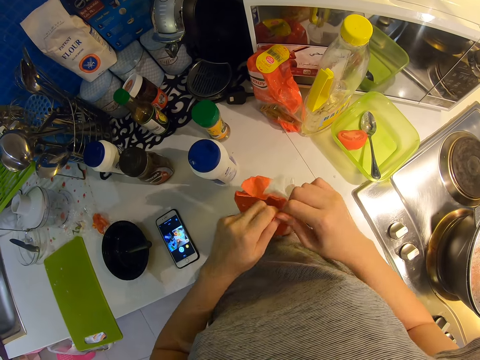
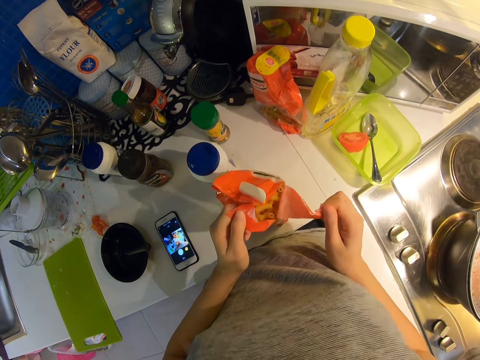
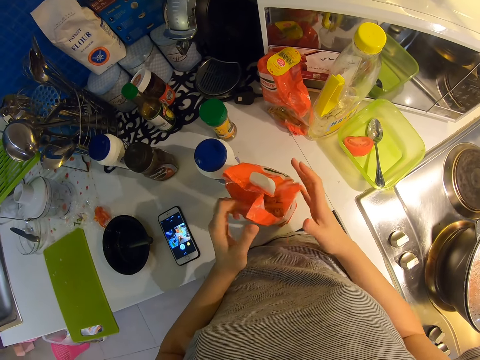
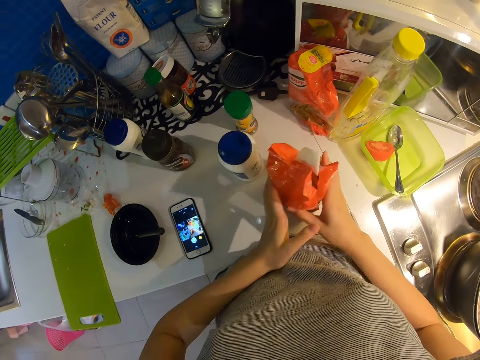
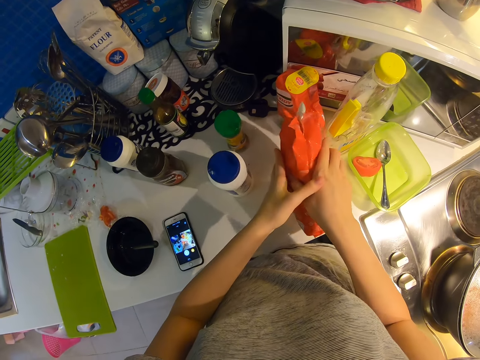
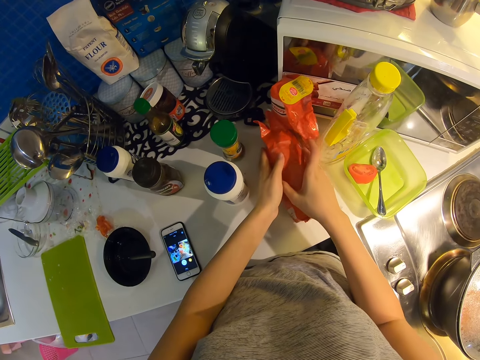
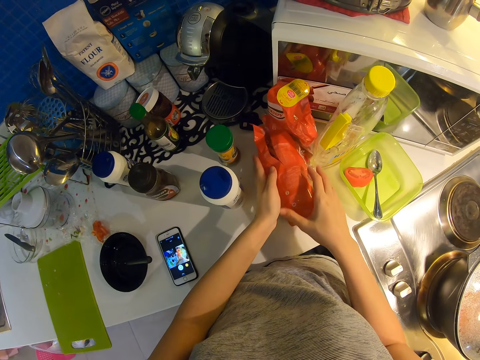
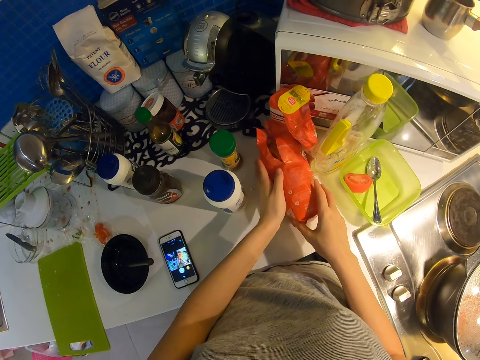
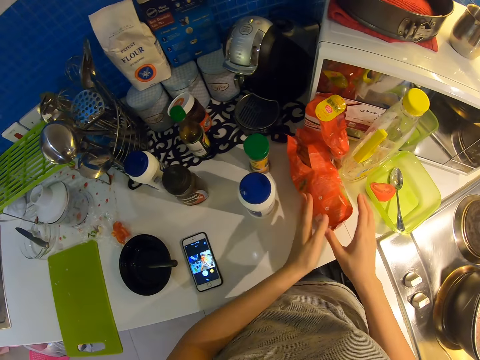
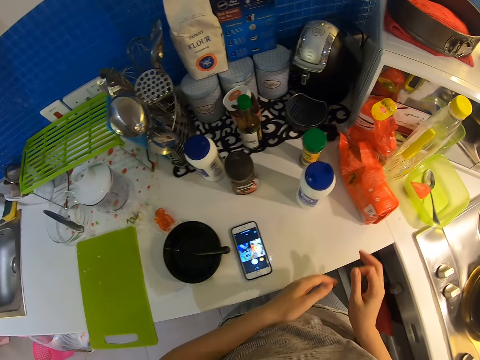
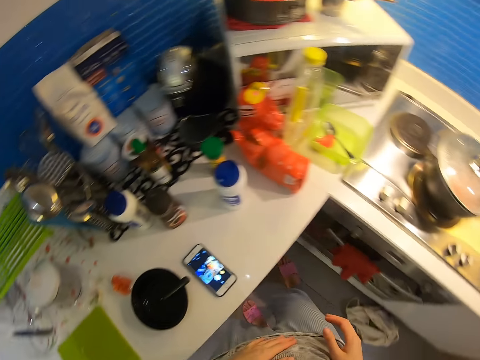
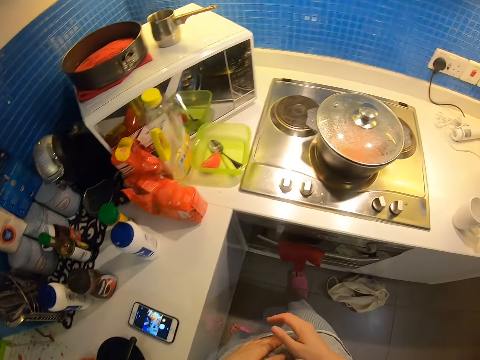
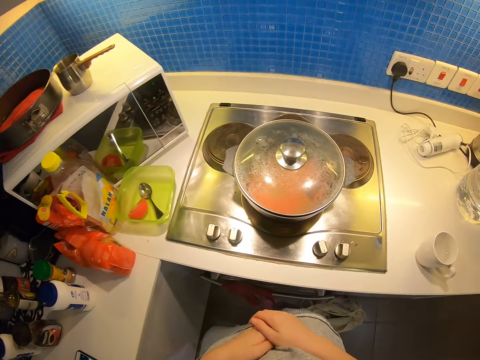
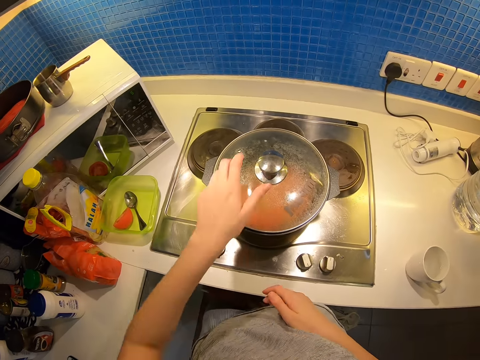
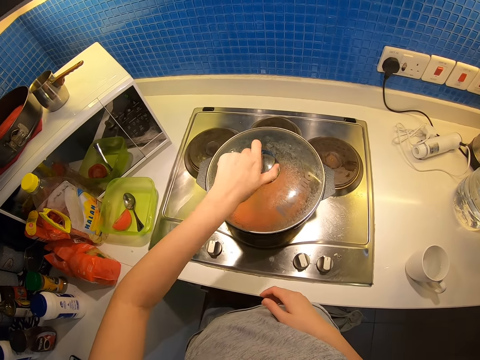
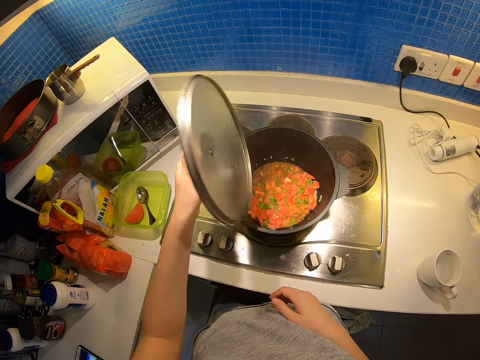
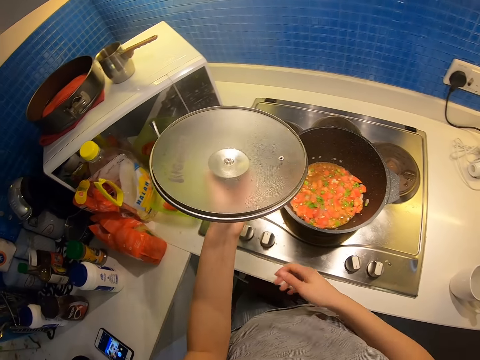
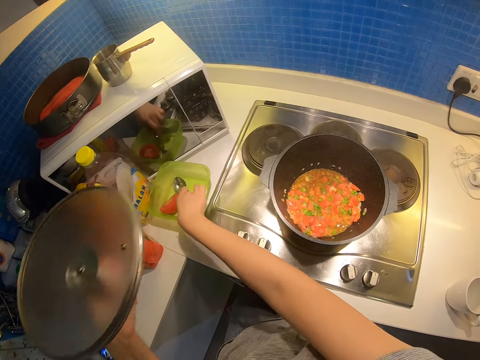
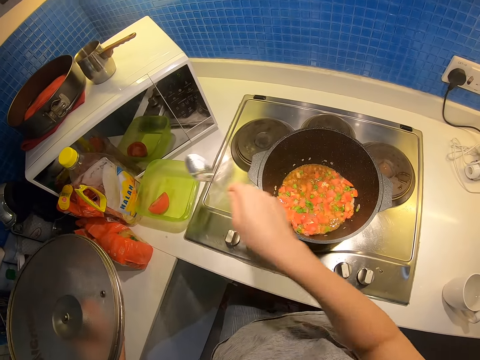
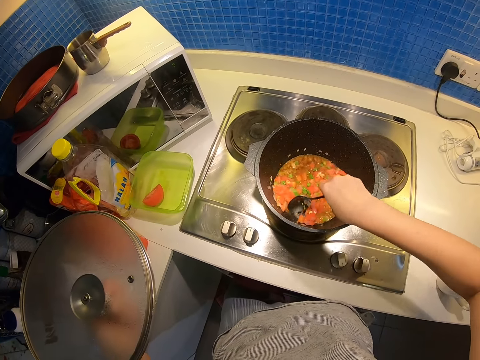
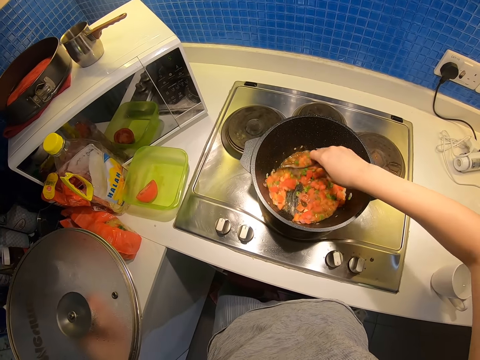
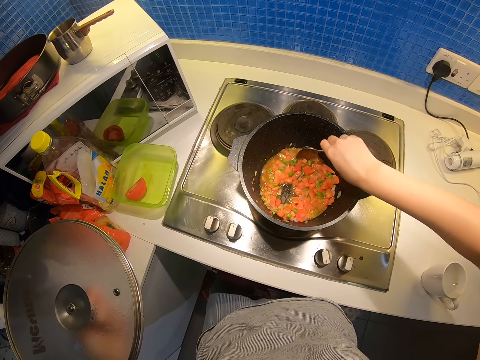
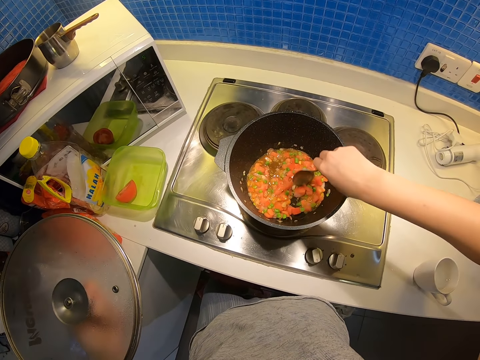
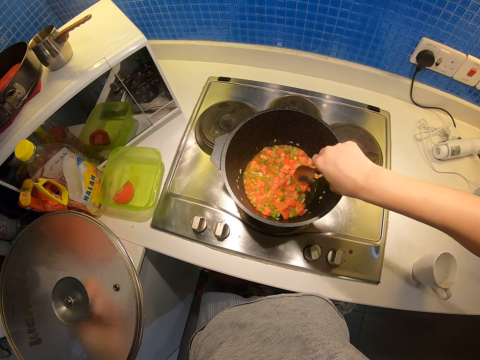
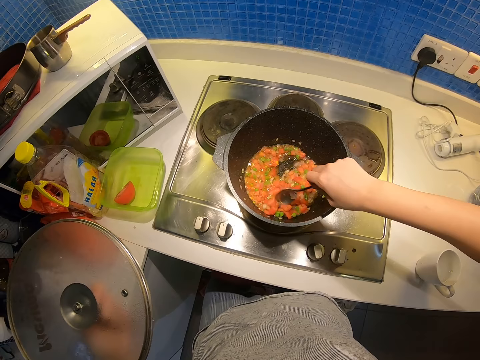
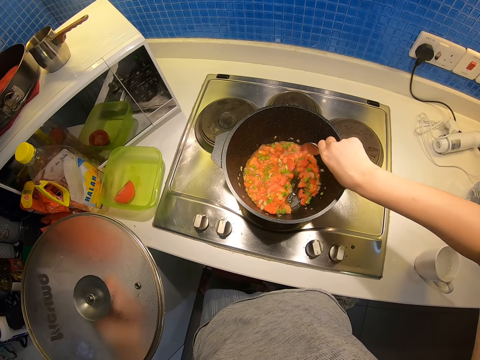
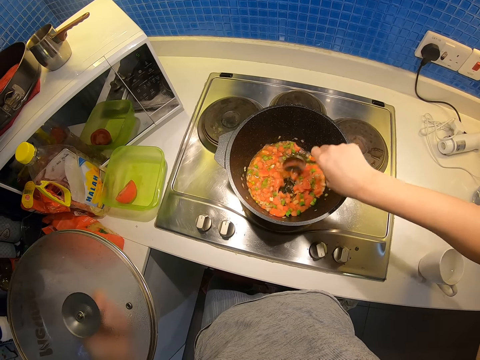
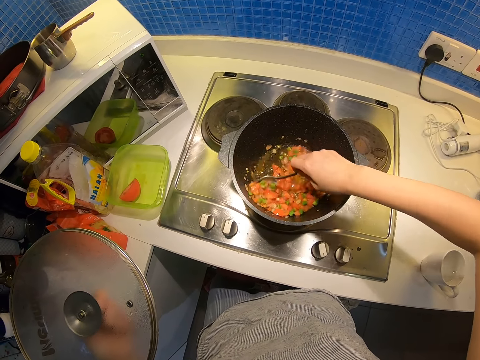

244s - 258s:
The camera wearer places the pack of pasta sideways on the counter with both hands. He opens the lid of the pot with his left hand. He picks the spoon from the container with his right hand. He stirs the content in the pot with the spoon in his right hand.

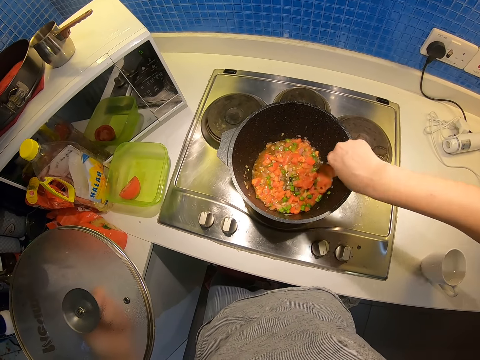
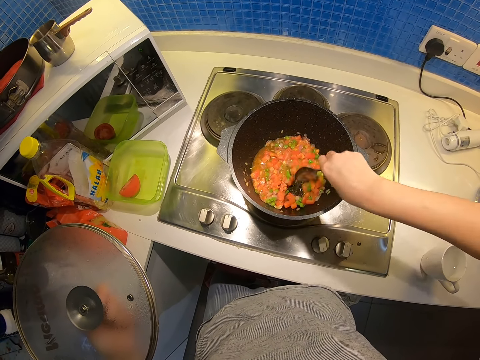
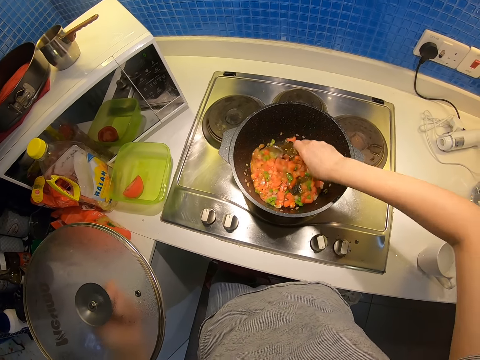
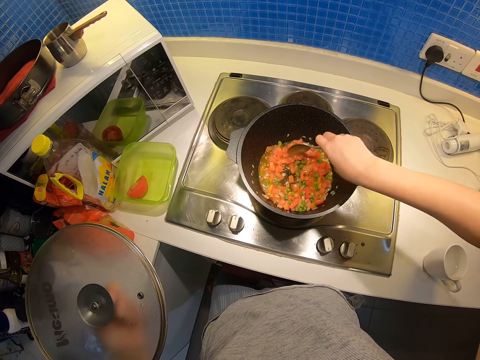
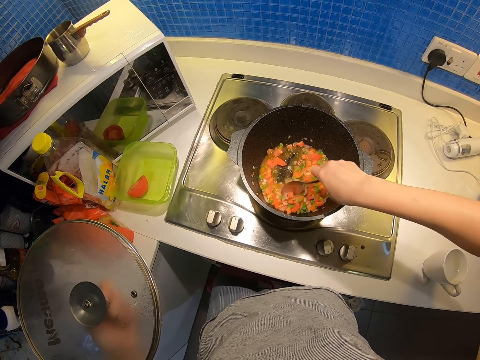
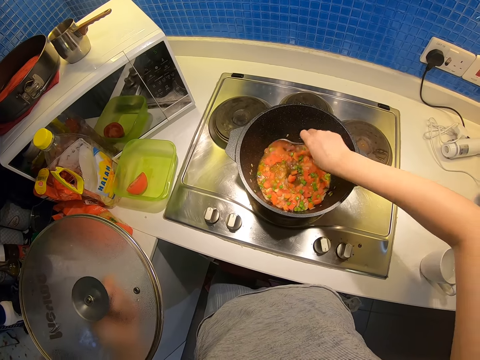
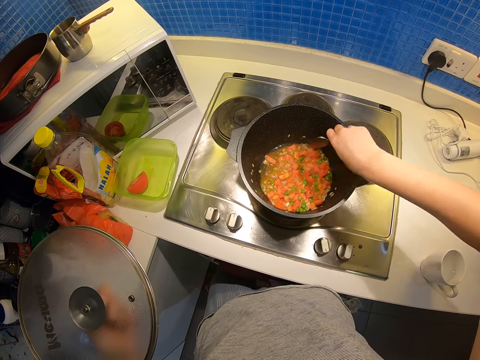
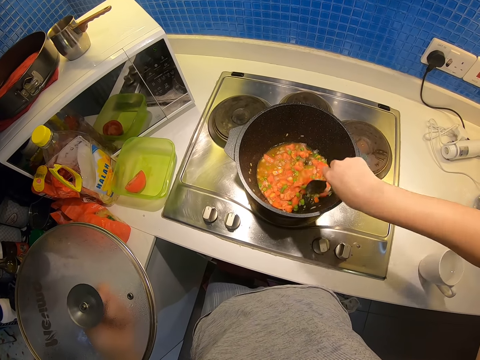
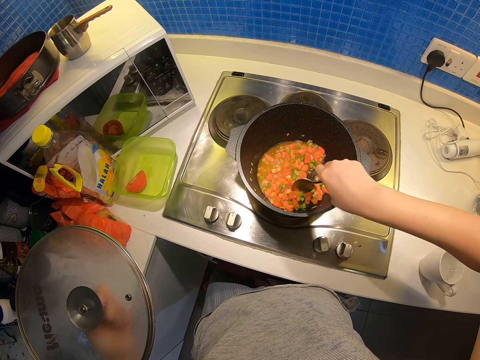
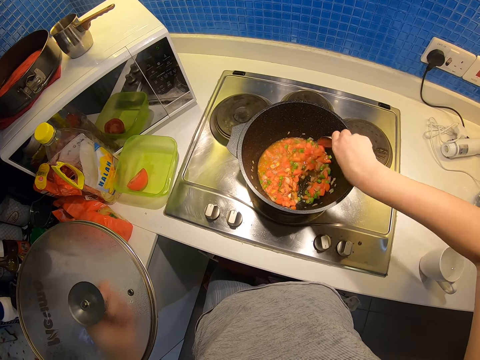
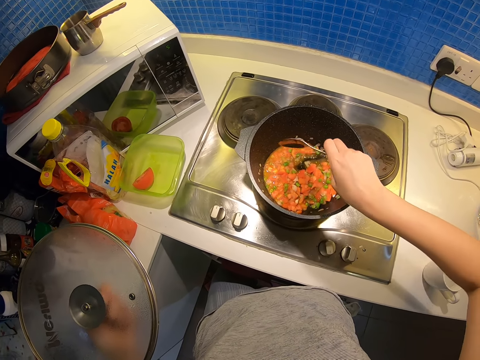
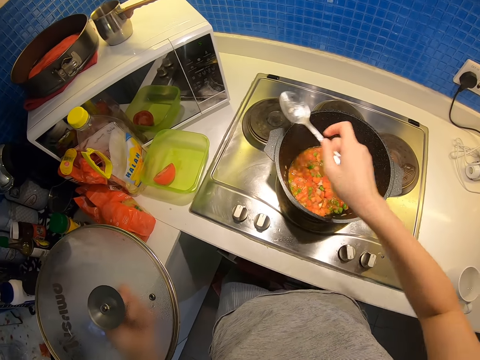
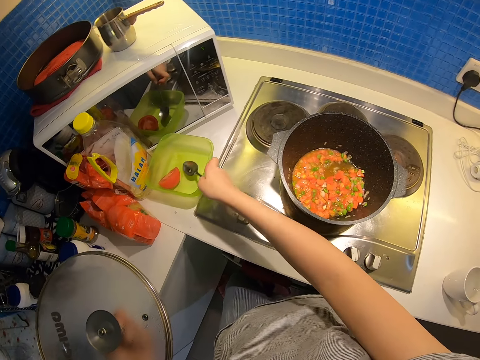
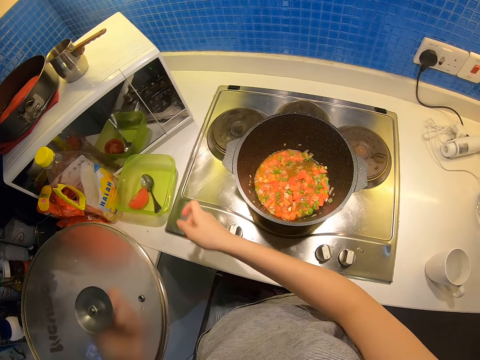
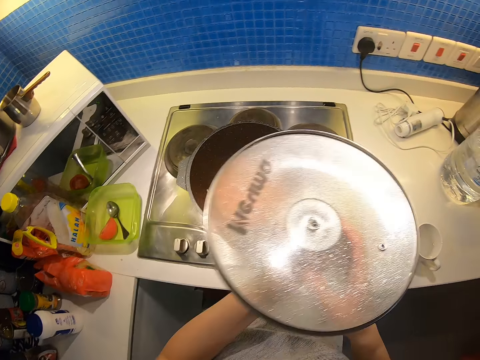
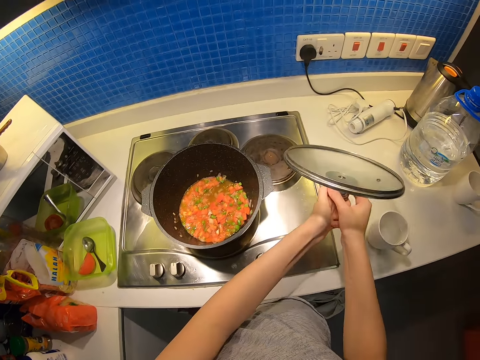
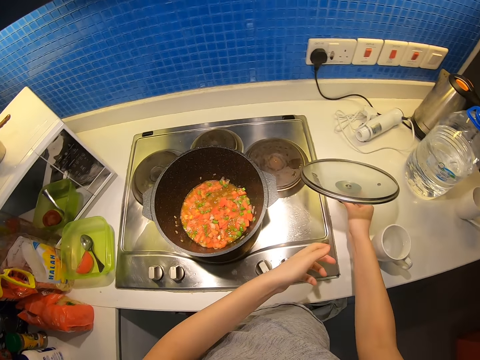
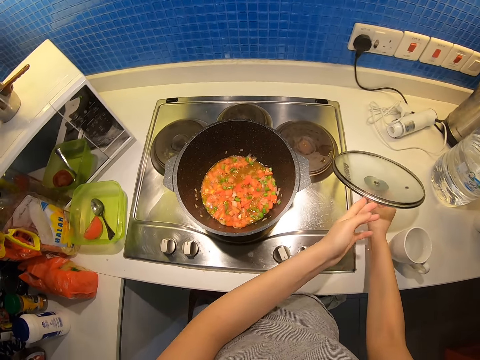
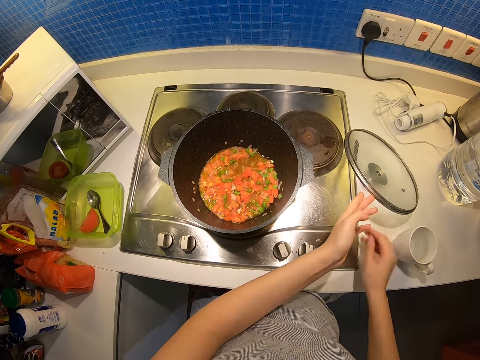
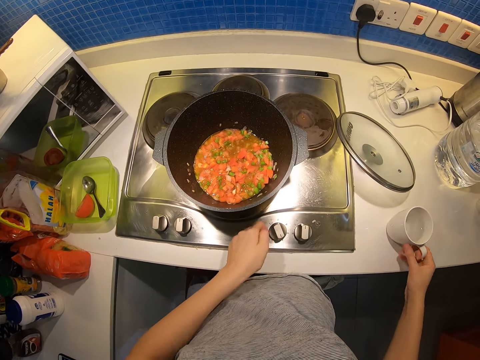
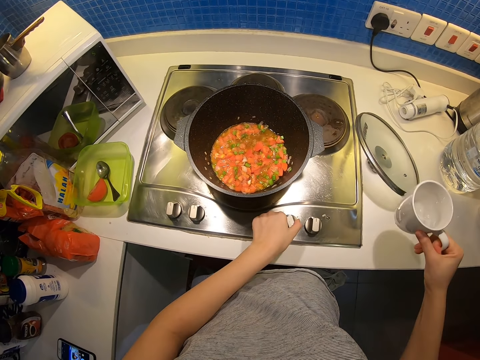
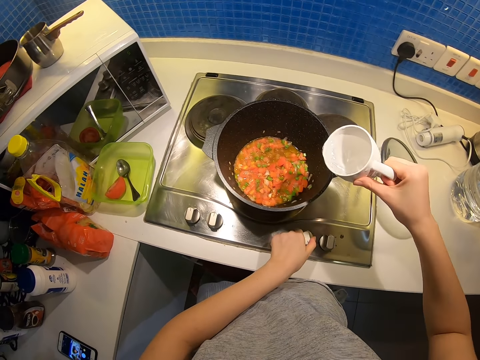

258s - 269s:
The camera wearer drops the spoon in his right hand into a container. He drops the pot lid on the counter with his right hand. He picks the mug from the counter with his right hand. He places his left hand on the switch of the electric cooker. He switches the cooker. He pours the water in the mug into the pot with his right hand.

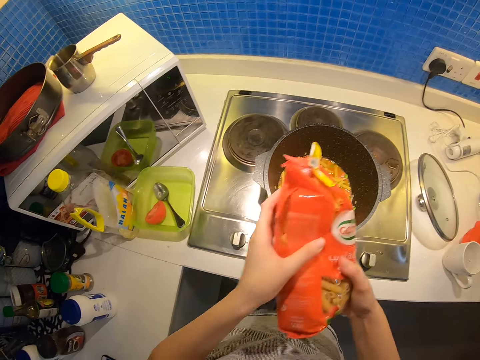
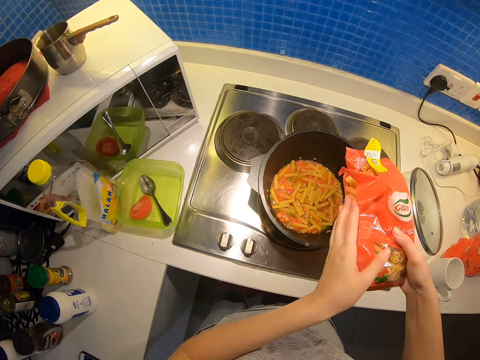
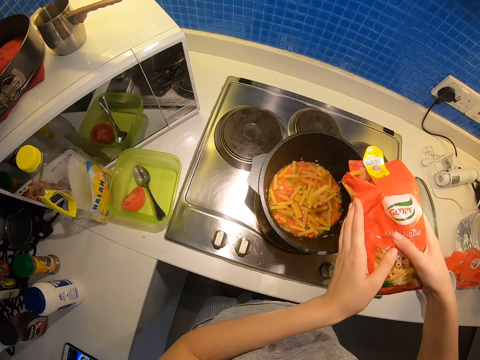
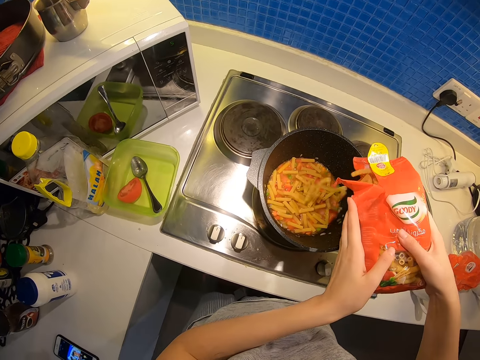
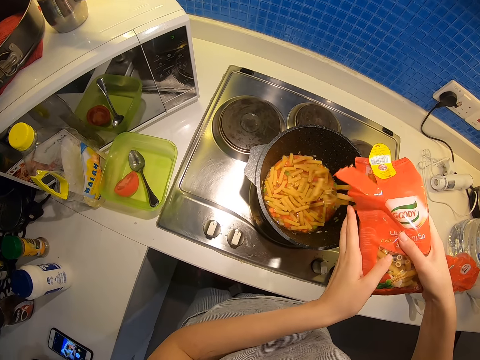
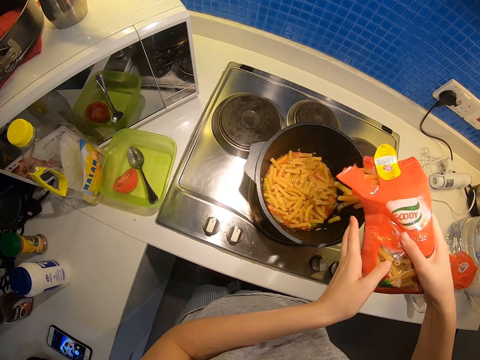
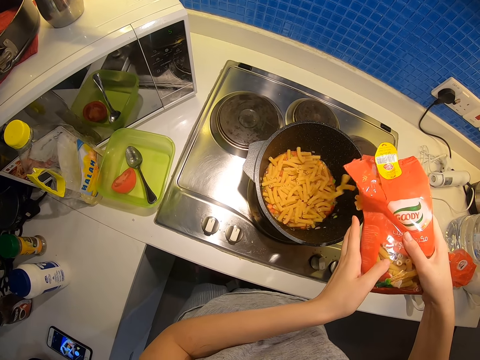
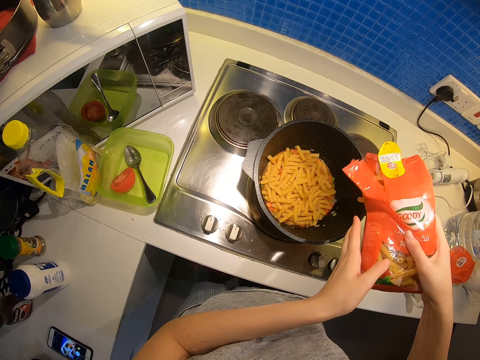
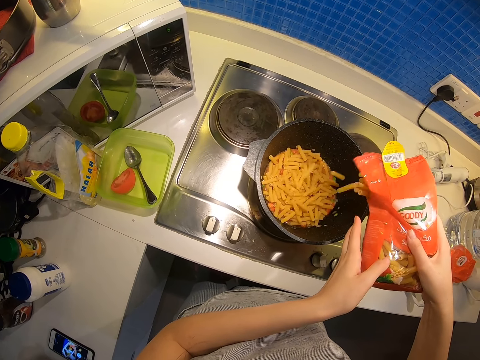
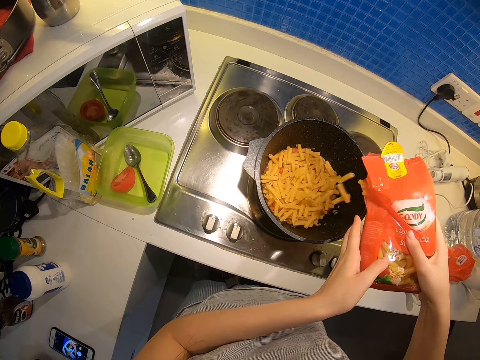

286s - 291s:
The camera wearer pours the pasta into the pot with both hands.
